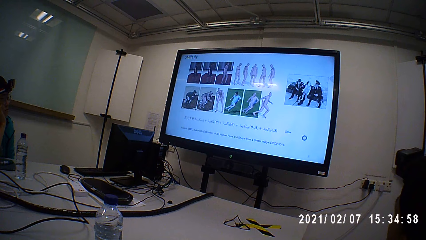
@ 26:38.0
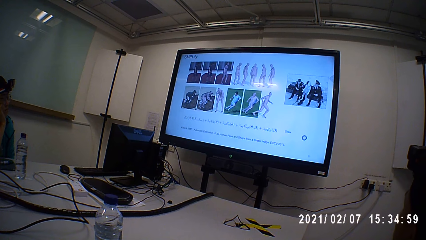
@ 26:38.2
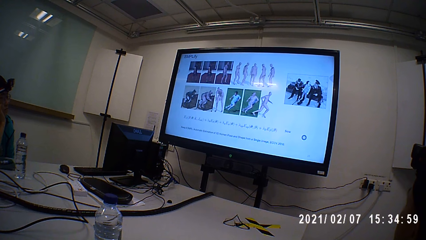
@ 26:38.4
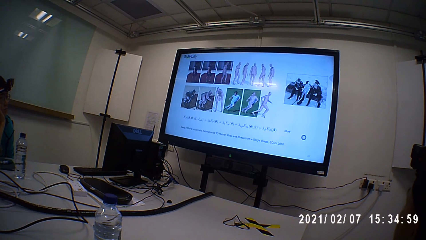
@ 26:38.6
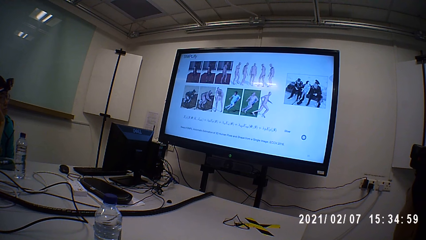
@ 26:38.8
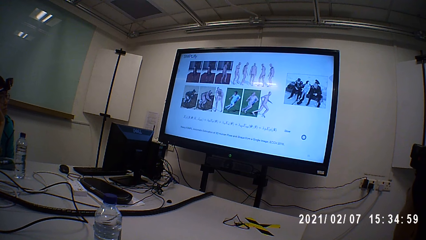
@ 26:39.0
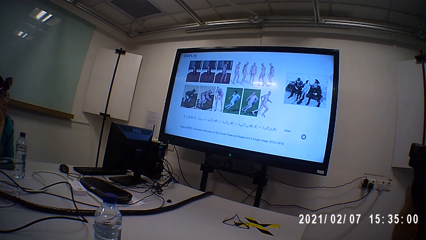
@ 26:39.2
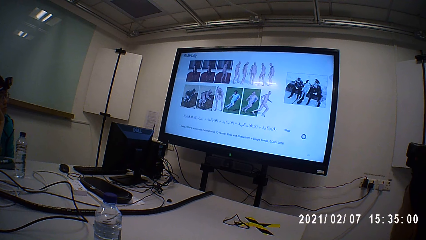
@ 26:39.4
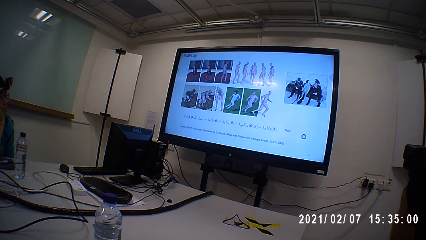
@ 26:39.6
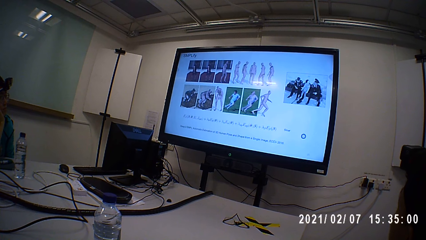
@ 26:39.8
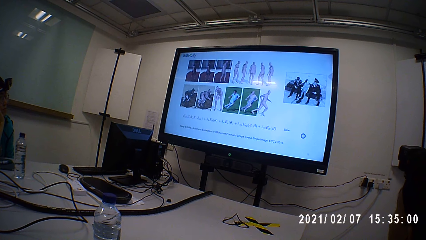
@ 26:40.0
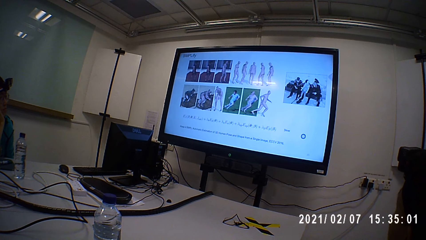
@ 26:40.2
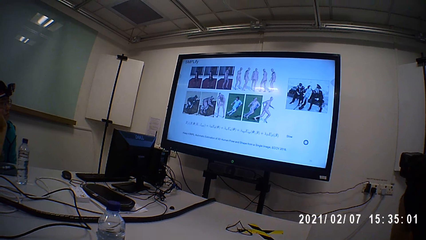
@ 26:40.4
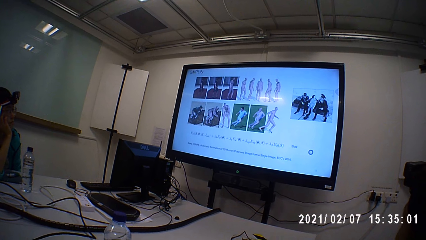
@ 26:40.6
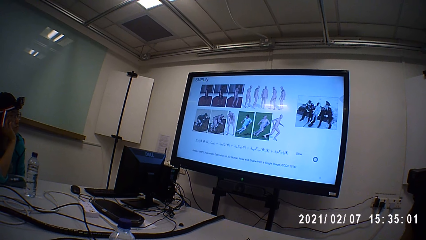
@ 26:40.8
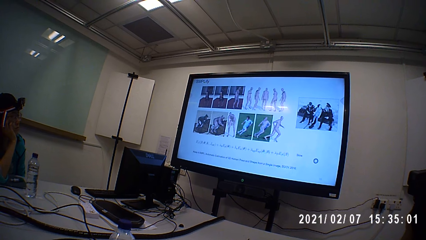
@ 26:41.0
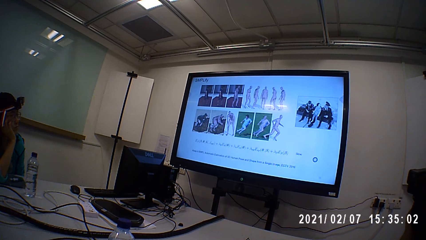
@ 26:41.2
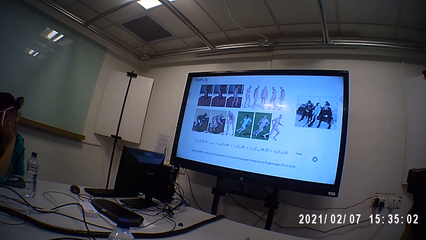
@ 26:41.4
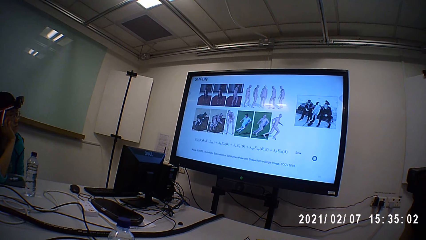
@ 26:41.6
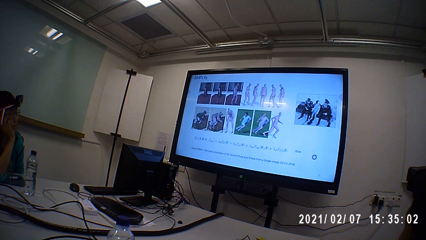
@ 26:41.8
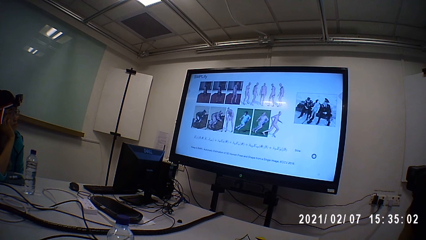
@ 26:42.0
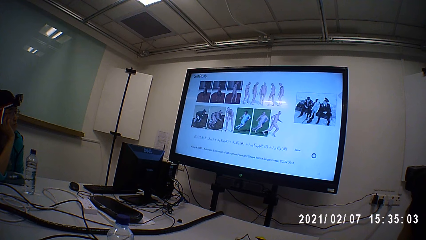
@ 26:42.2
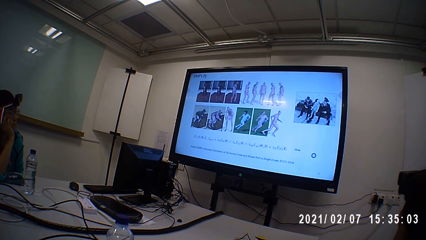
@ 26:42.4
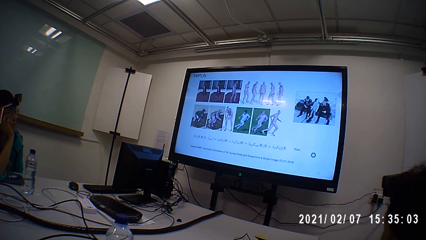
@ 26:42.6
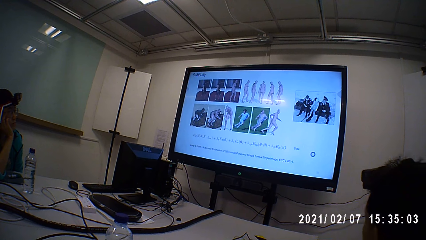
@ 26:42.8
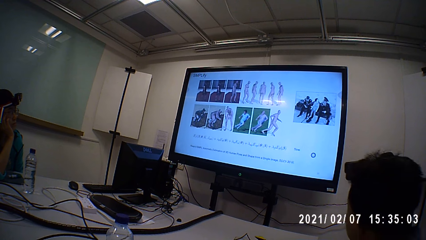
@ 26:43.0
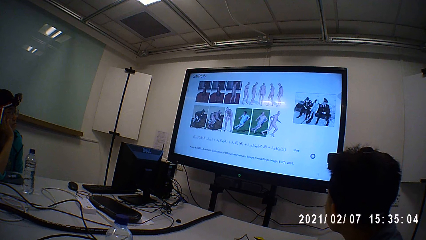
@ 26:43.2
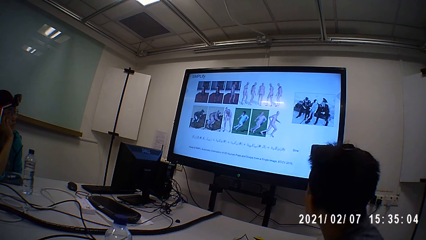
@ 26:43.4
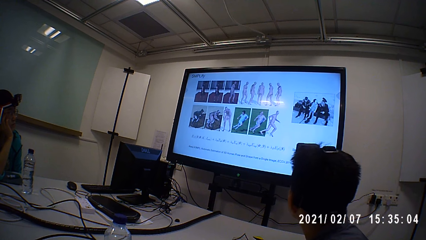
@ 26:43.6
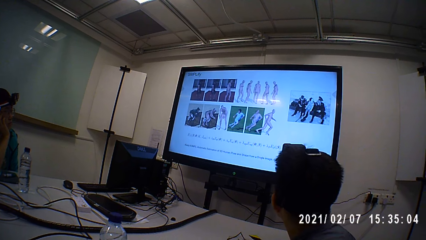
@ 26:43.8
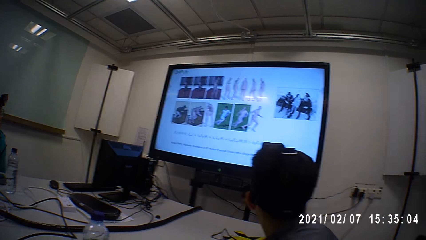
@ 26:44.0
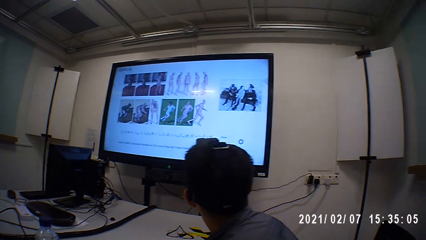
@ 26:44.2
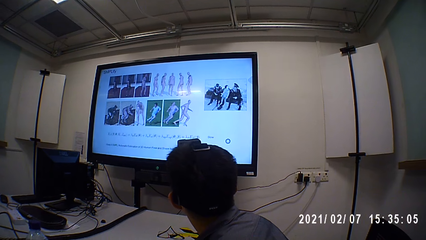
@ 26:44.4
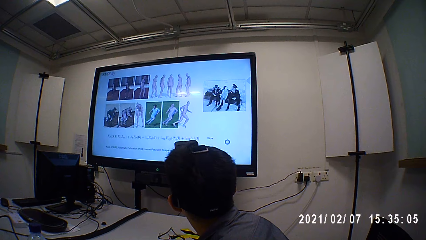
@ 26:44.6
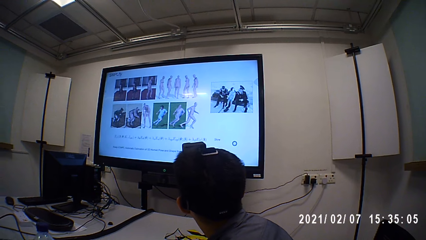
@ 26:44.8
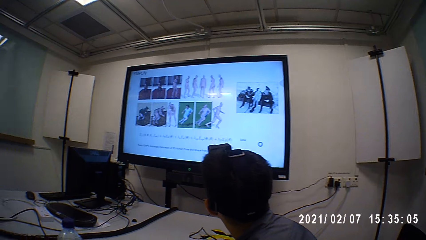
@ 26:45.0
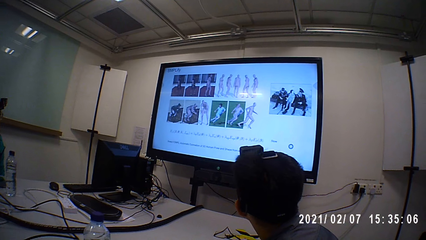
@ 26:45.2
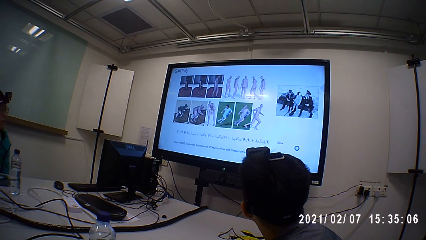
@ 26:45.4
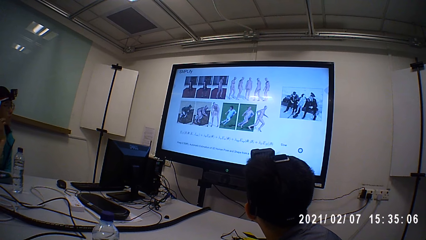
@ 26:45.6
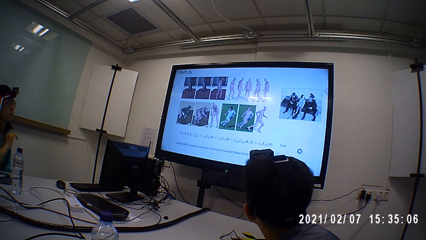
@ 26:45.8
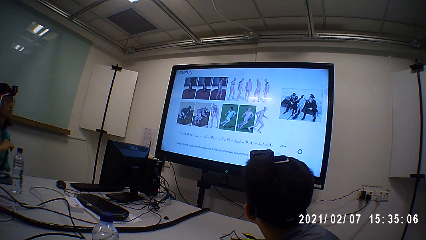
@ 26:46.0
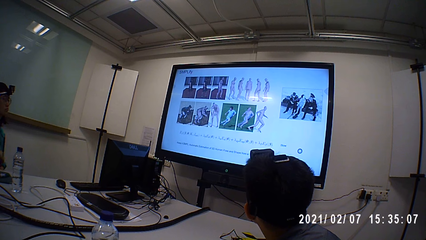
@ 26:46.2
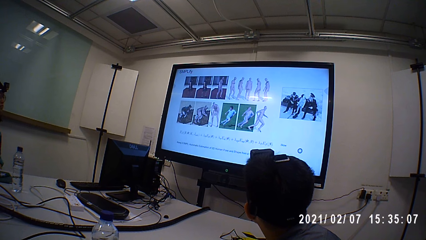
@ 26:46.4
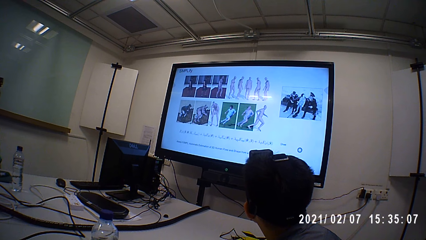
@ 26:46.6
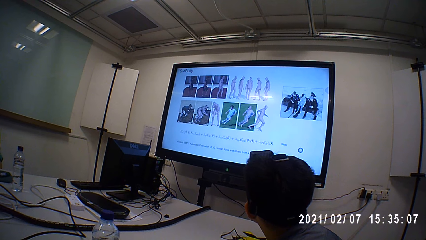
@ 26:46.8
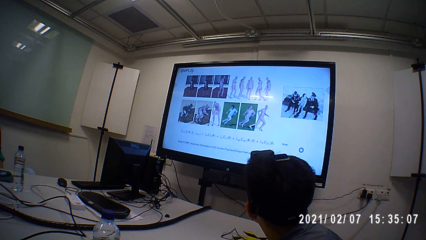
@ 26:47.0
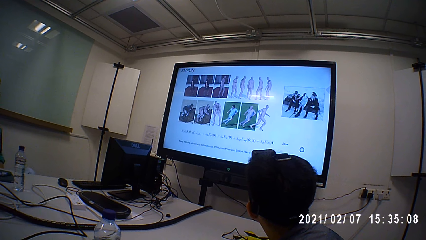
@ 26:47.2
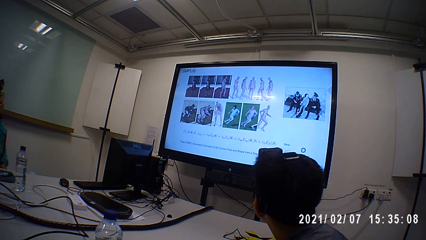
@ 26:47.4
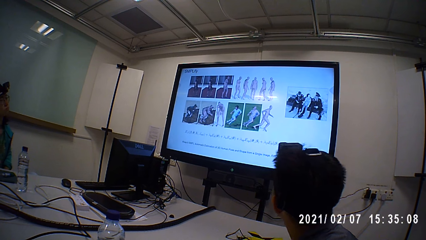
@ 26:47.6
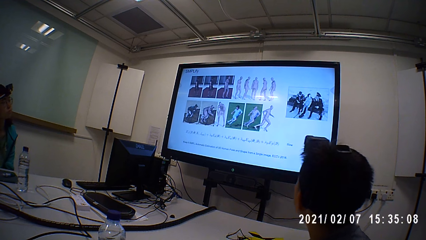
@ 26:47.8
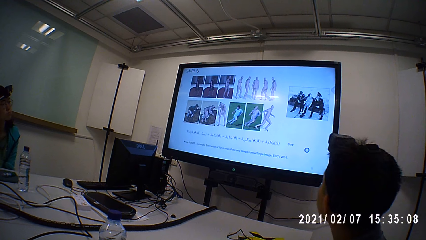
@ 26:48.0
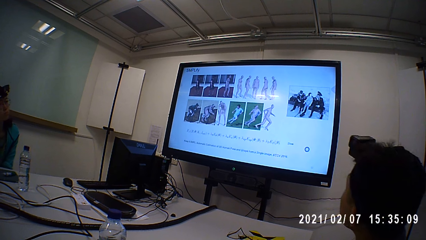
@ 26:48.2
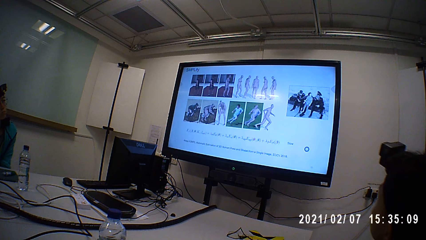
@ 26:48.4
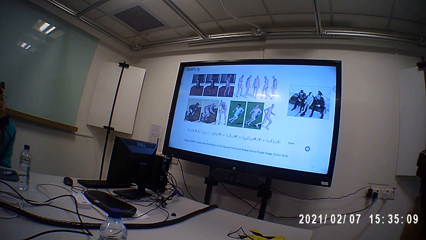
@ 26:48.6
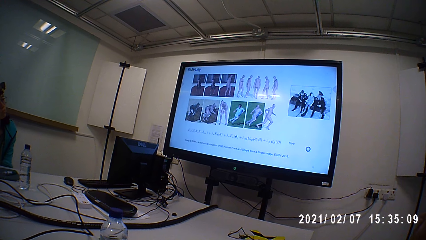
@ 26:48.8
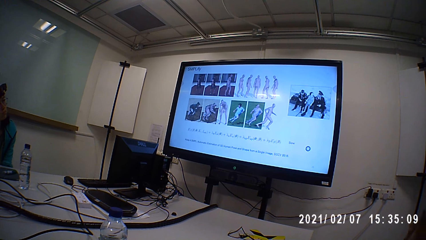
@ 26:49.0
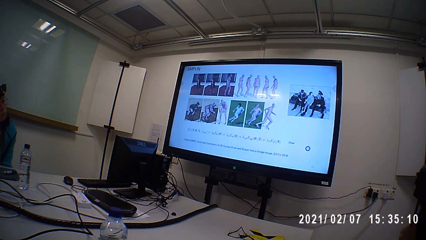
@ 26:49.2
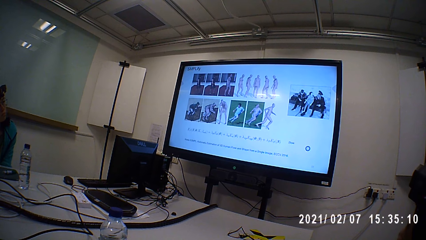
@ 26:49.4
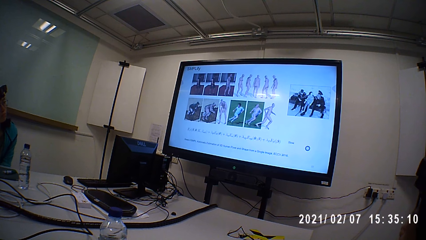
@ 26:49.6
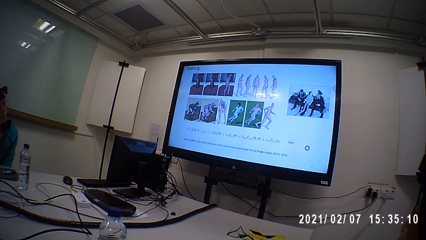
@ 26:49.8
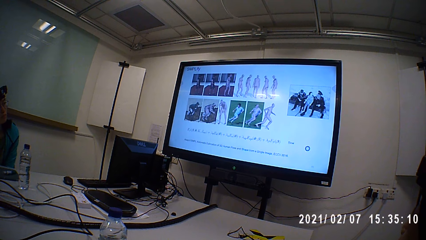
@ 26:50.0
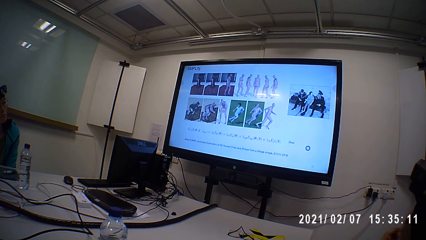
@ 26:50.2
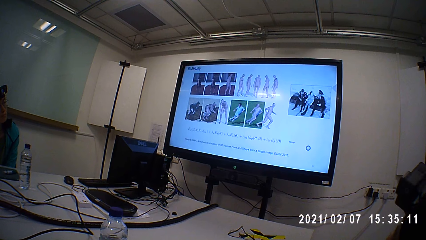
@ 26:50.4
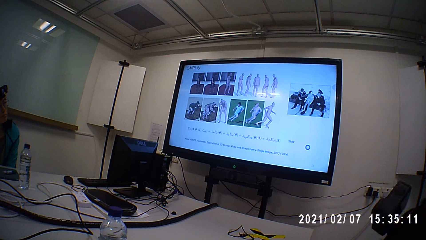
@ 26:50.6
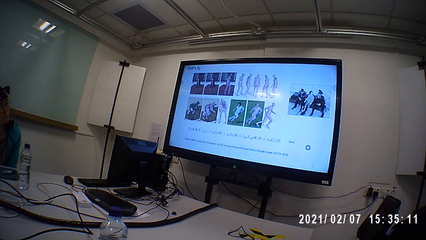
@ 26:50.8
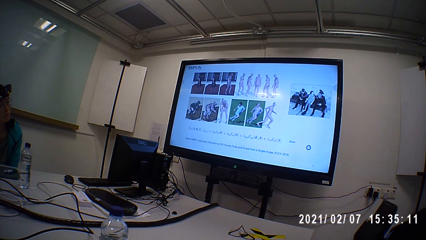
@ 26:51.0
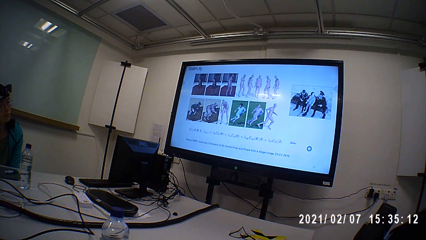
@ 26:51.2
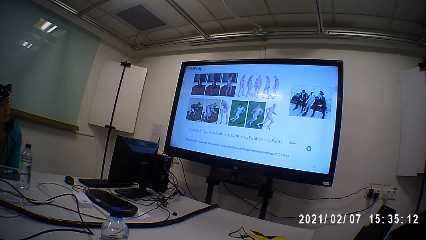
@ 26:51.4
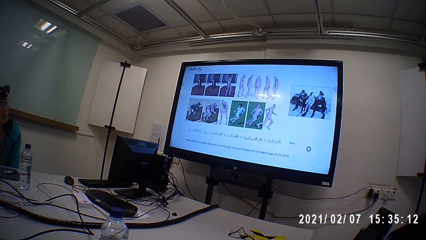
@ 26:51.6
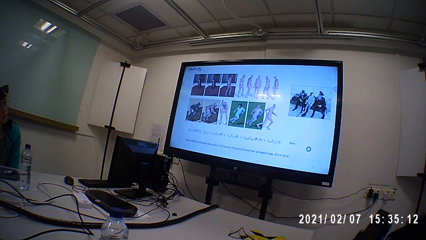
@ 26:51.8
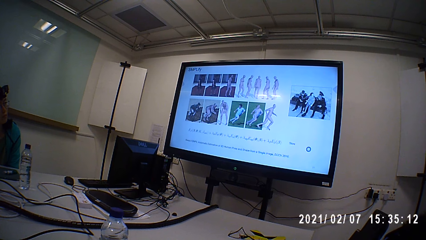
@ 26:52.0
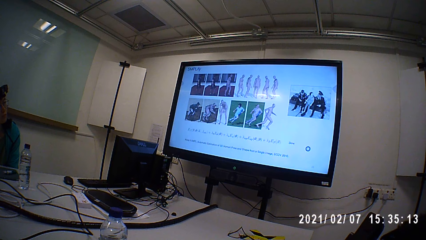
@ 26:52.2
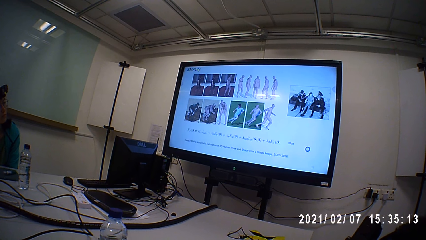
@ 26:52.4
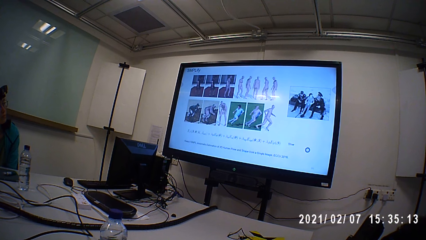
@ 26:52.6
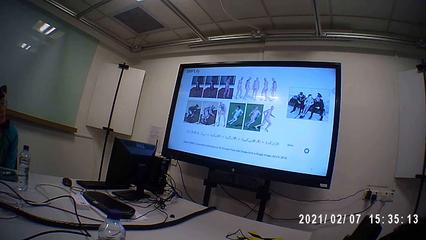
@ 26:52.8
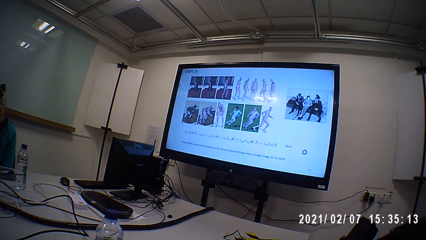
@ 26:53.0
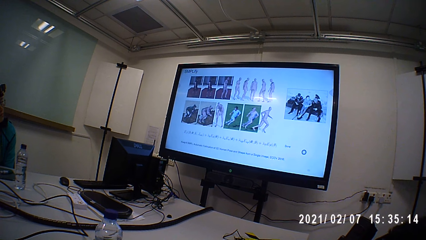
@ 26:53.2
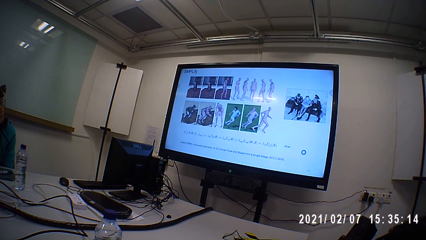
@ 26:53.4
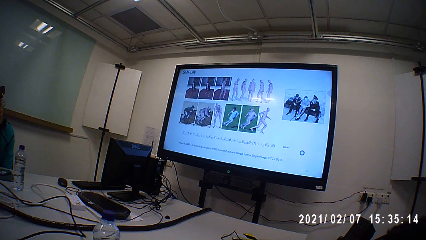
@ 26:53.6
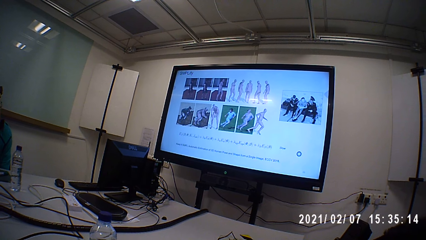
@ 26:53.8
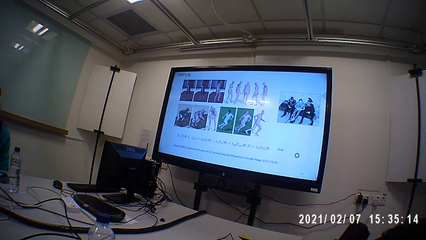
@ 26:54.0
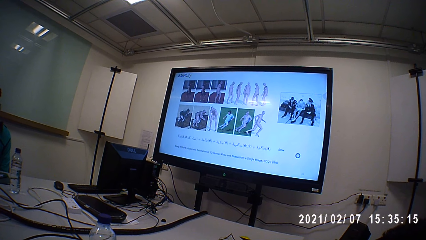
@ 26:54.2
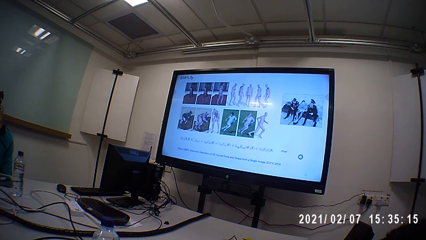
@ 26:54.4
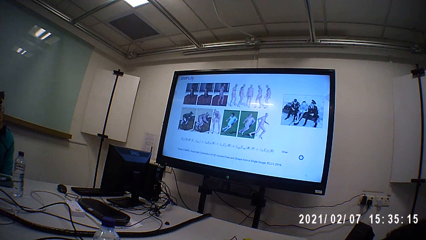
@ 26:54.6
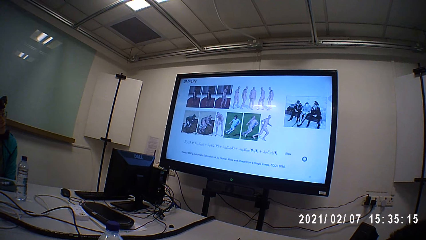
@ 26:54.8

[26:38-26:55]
A person stares at the screen on the wall.
